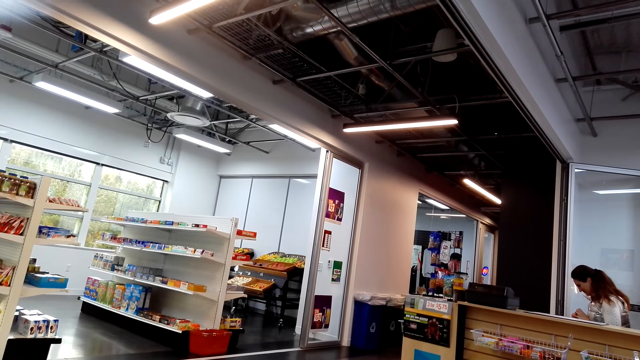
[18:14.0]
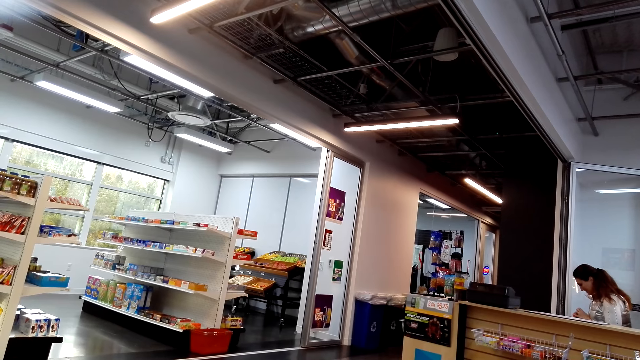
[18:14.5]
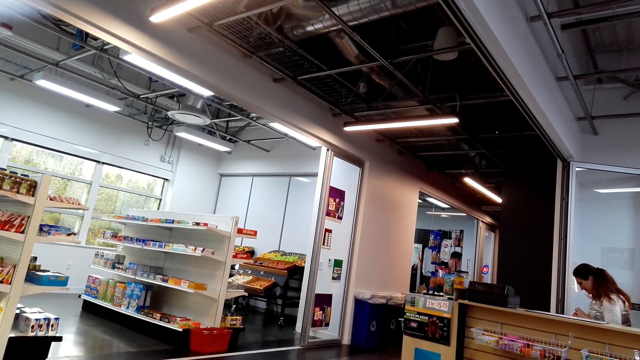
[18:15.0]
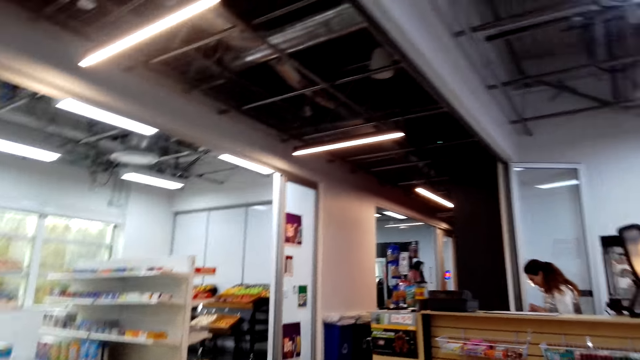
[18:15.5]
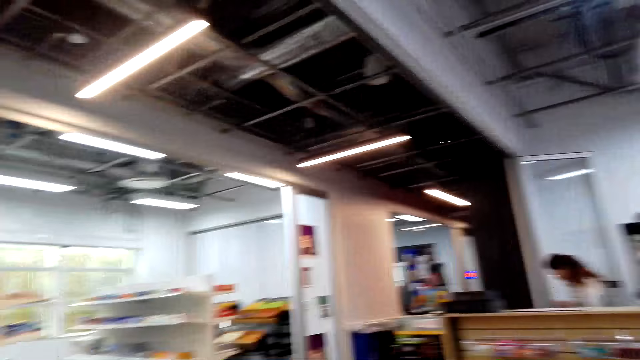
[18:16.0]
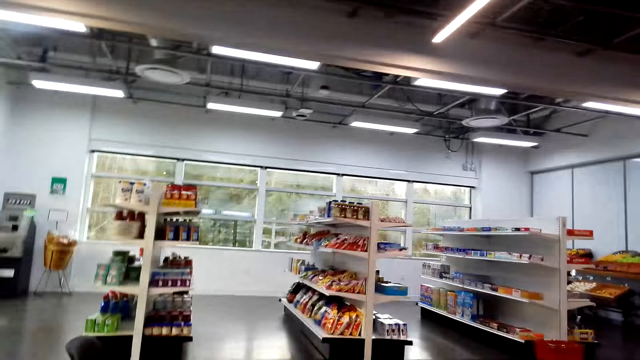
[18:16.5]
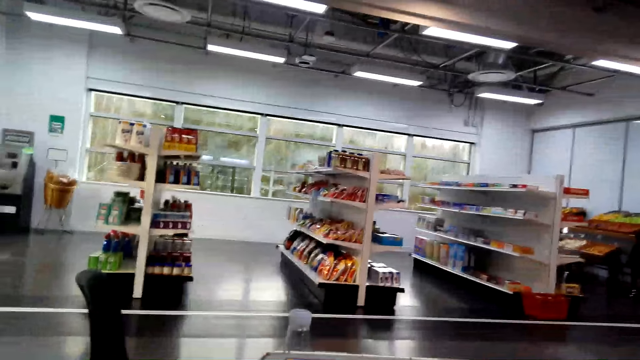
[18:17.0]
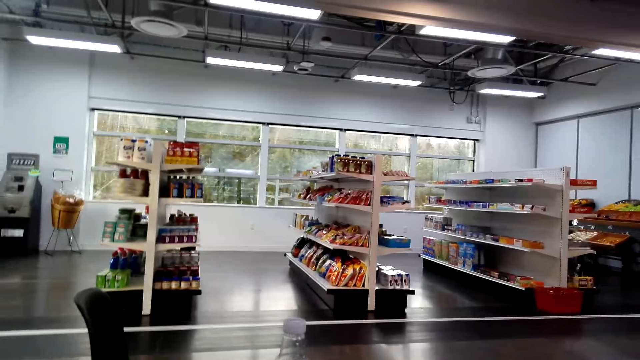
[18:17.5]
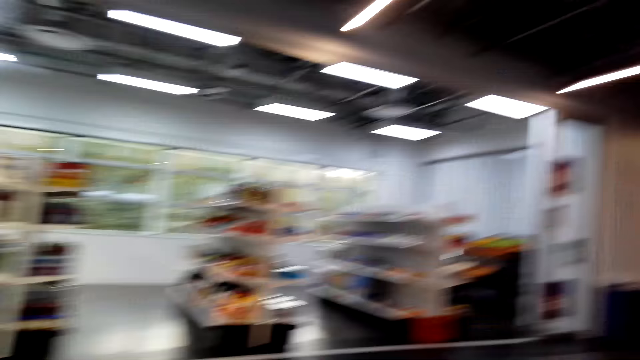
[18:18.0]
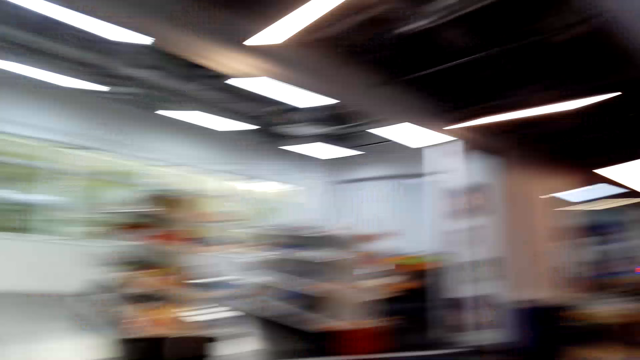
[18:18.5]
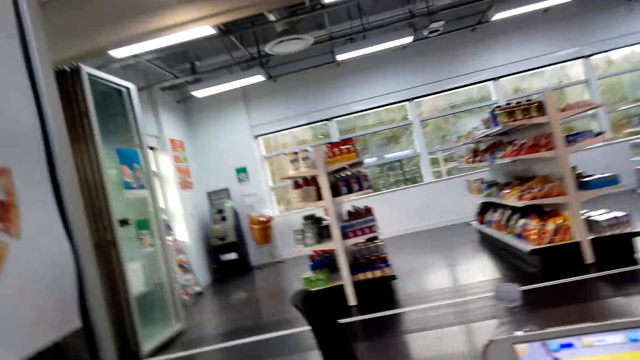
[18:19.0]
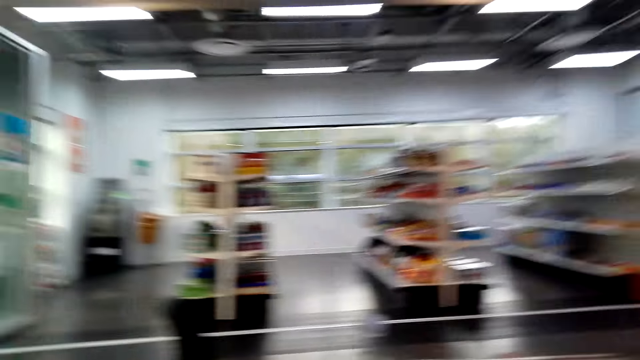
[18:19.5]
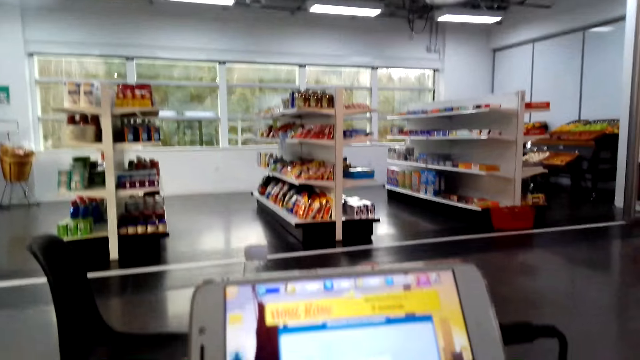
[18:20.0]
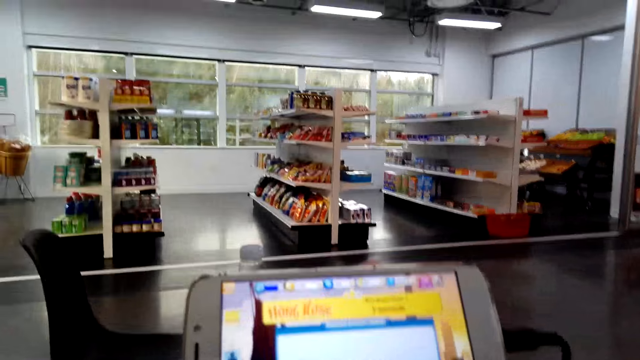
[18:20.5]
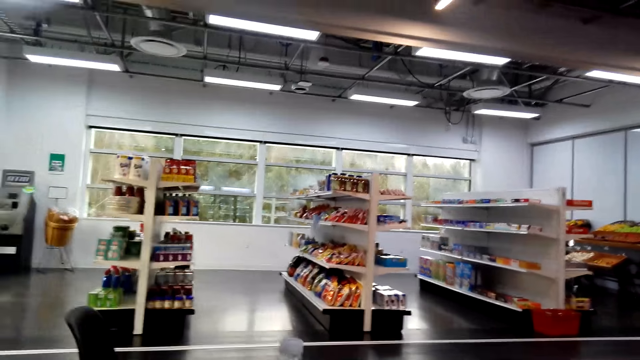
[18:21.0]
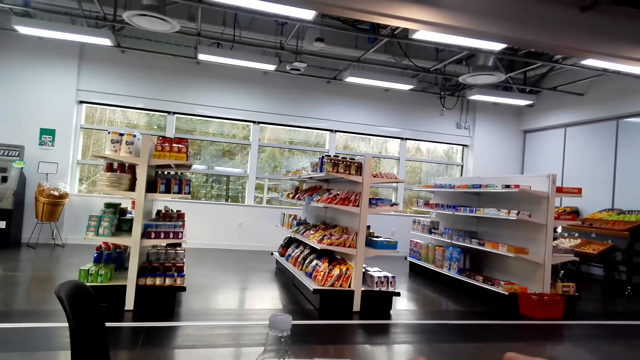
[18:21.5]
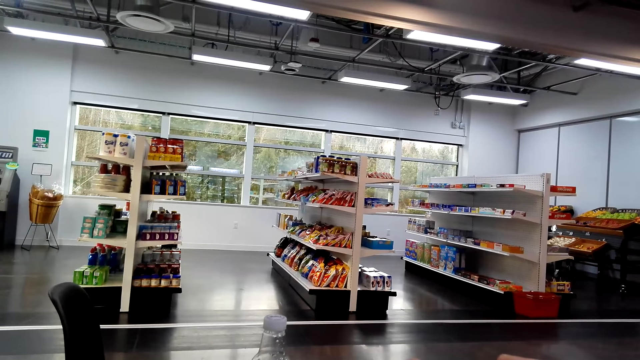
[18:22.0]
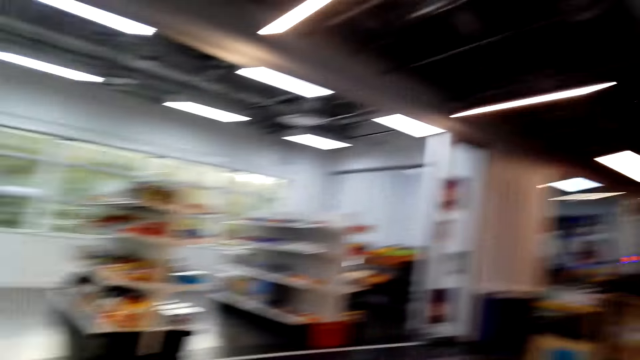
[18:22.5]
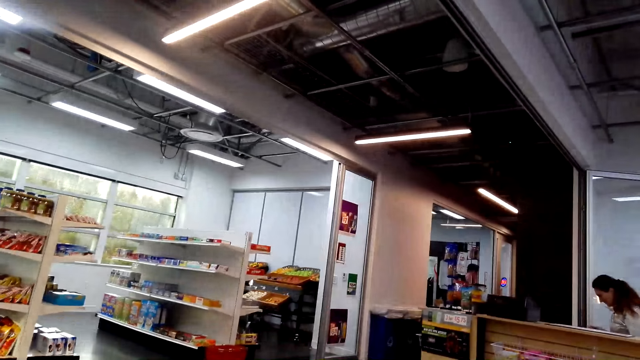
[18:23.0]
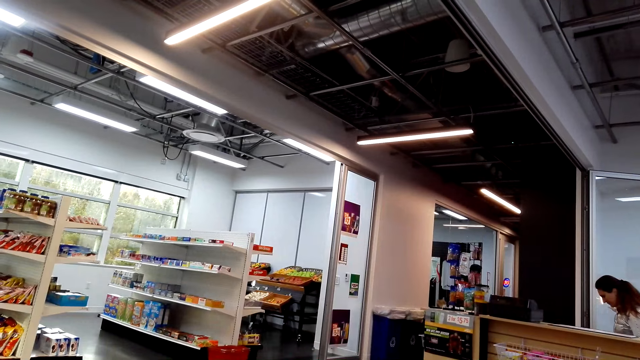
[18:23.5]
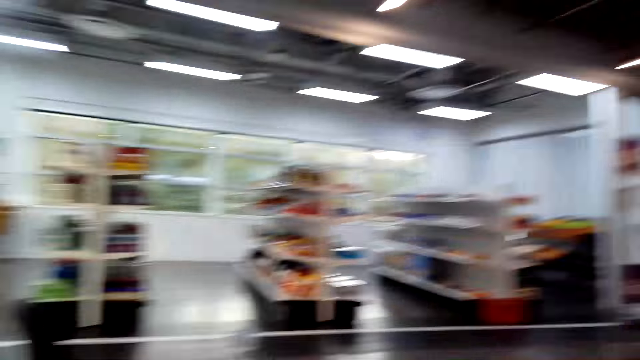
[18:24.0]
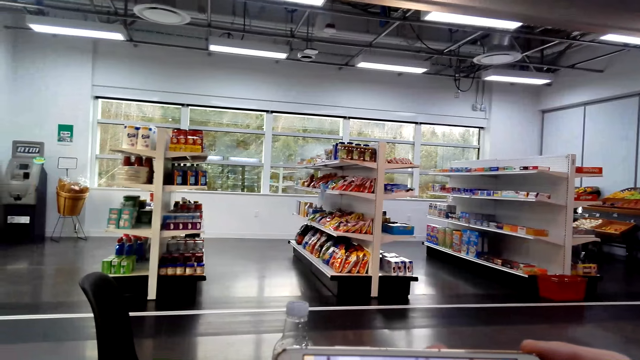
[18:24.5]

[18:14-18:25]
The camera wearer holds the phone on the table with her right hand. She operates the phone. She holds the phone on the table with her right hand again. She looks around.

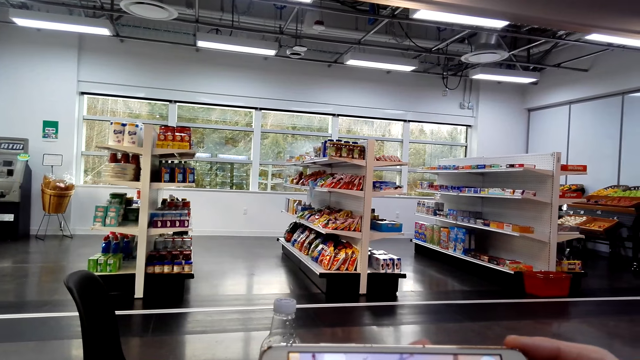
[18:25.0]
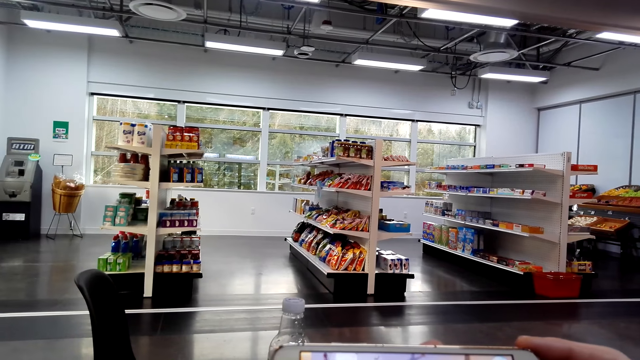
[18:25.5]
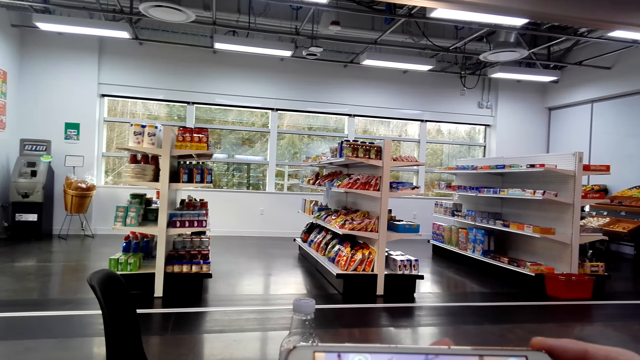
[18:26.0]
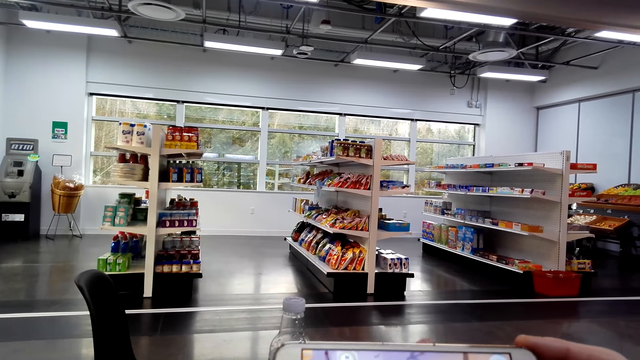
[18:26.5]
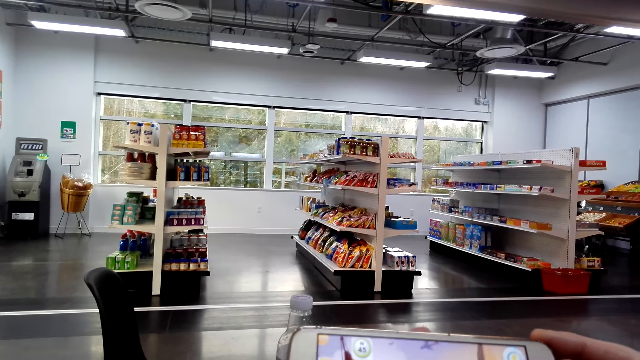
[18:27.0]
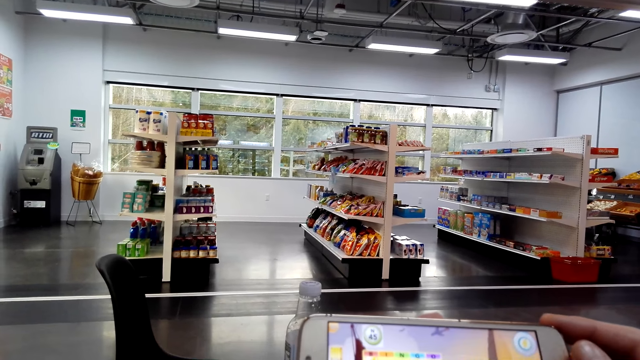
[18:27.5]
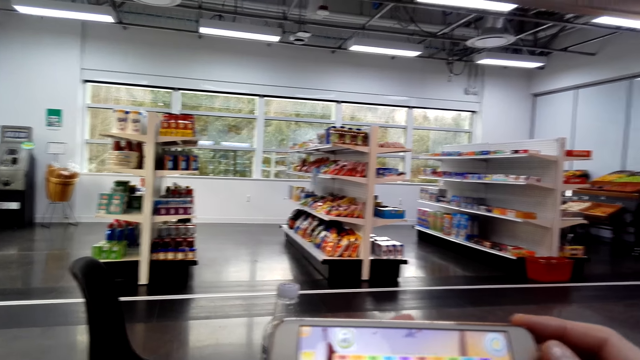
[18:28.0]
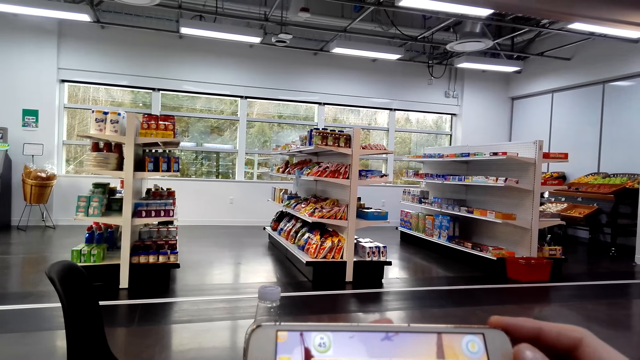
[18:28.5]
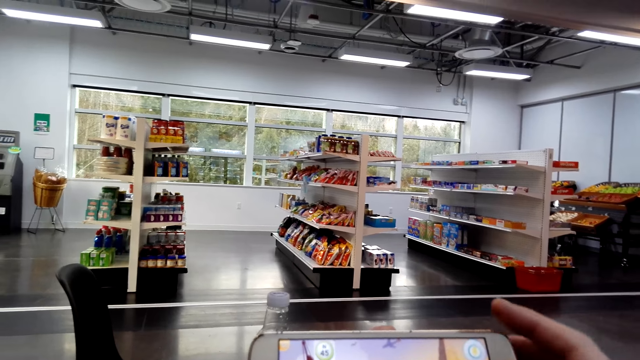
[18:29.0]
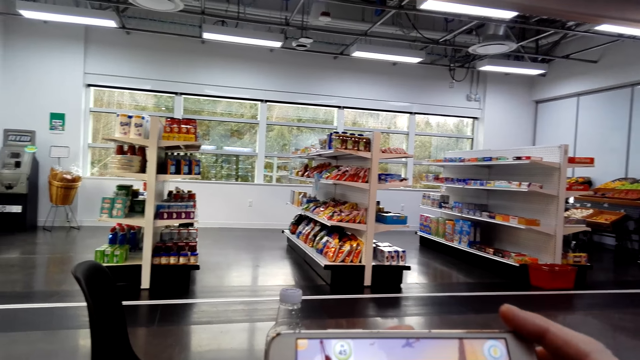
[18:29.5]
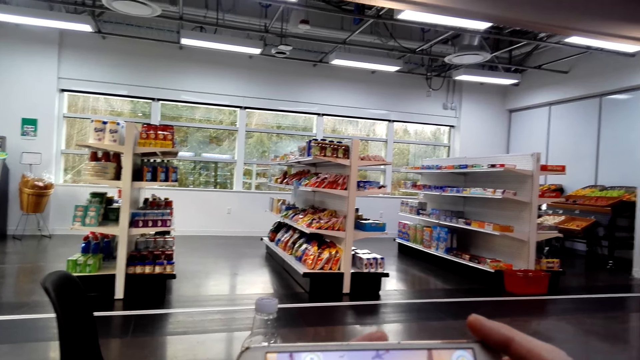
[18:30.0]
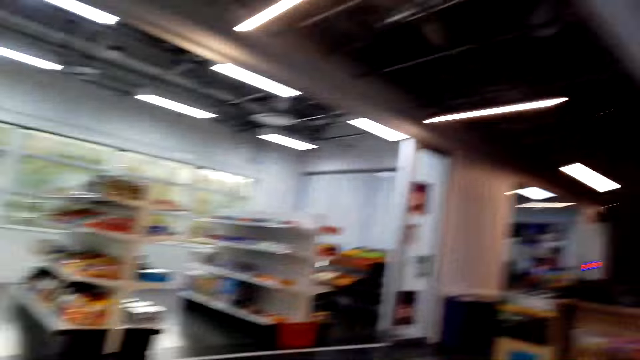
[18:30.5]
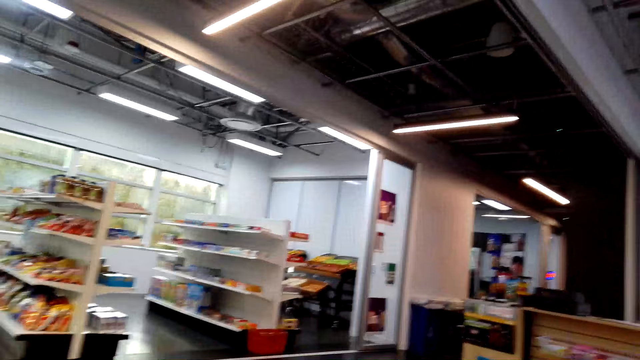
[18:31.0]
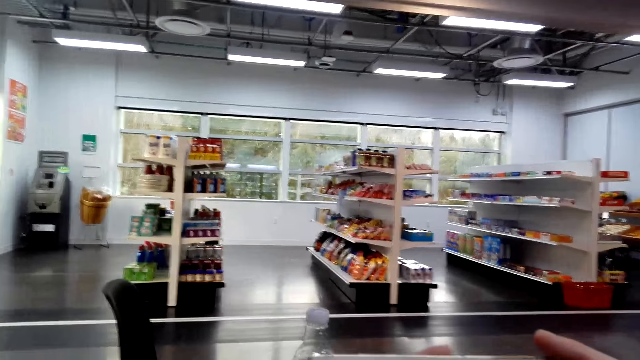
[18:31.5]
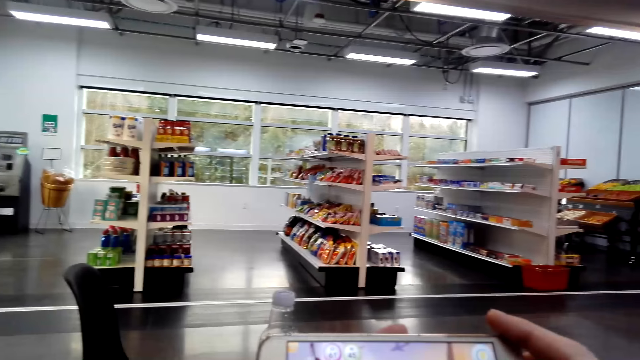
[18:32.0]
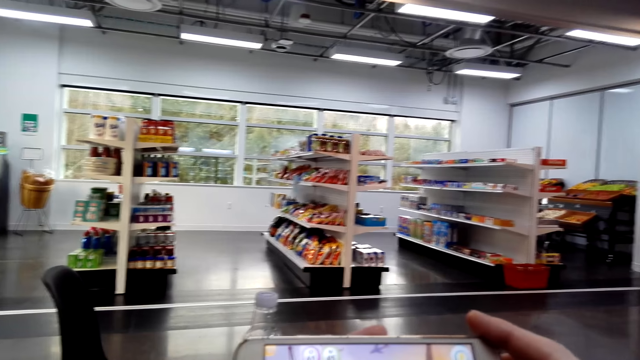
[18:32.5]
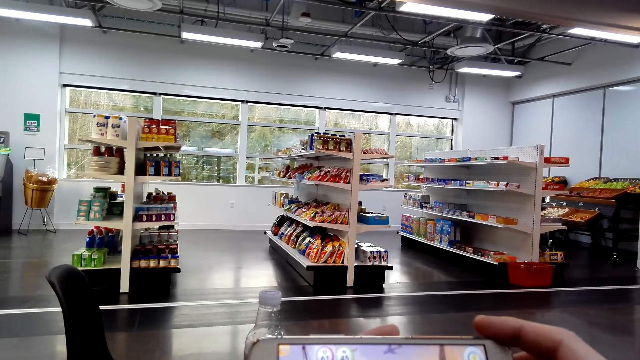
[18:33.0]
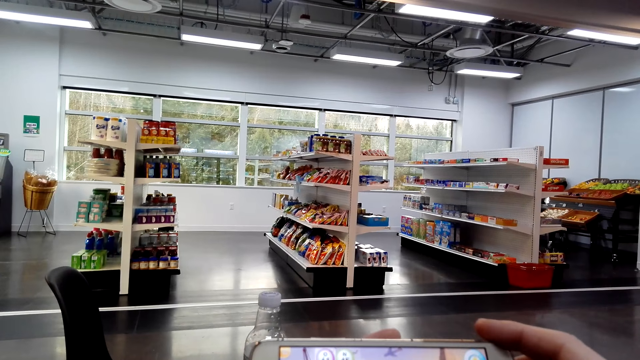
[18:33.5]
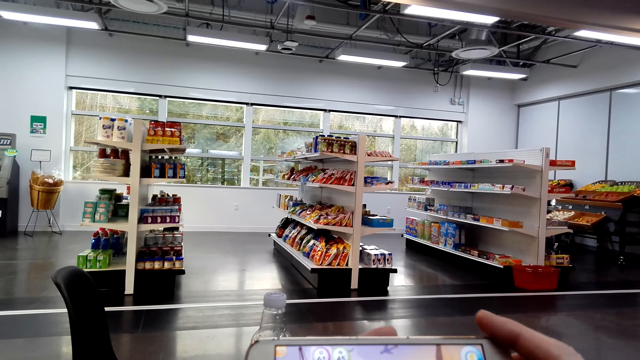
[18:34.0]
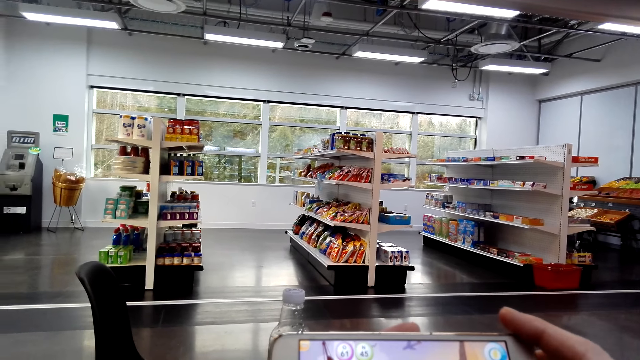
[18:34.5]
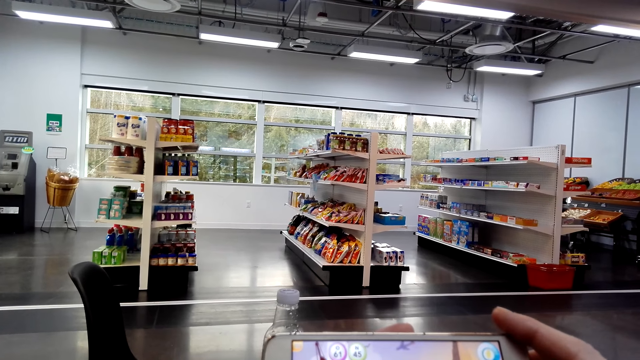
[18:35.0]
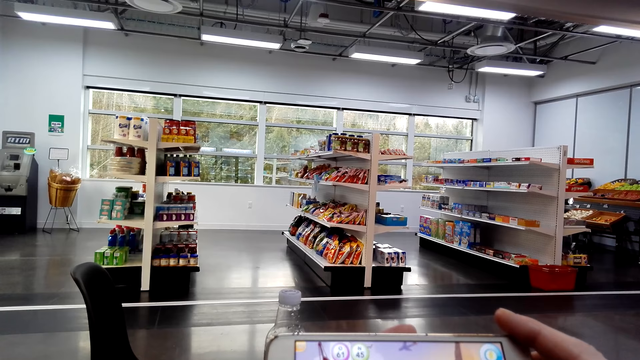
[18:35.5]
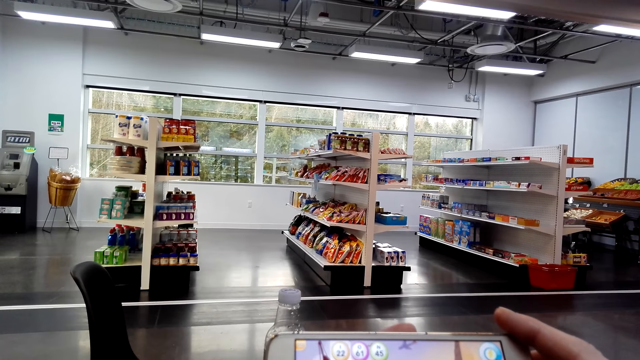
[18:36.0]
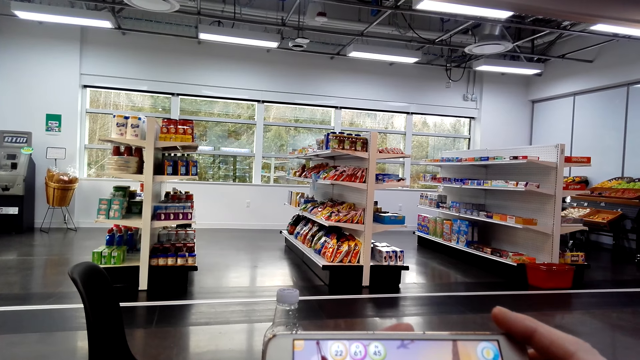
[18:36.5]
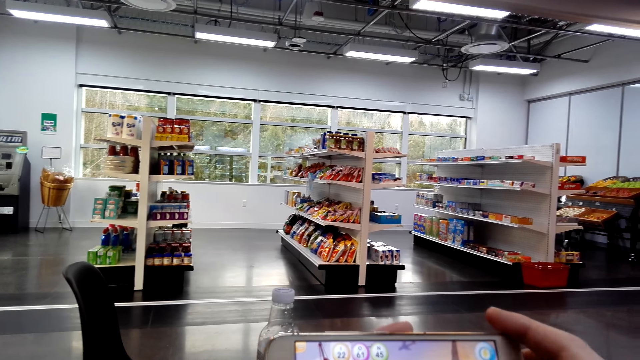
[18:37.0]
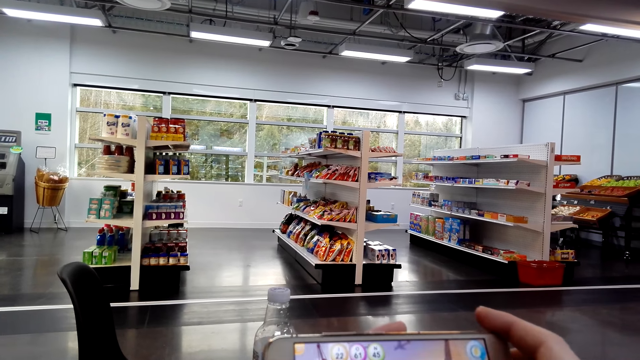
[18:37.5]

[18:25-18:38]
The camera wearer holds the phone on the table with both hands. They operate the phone.
